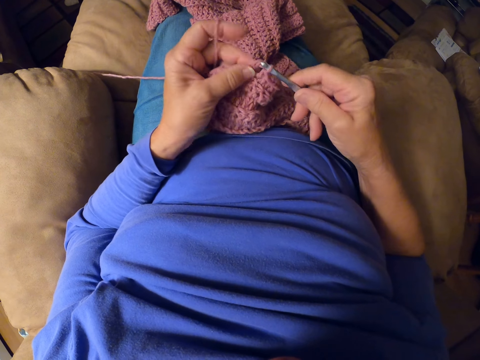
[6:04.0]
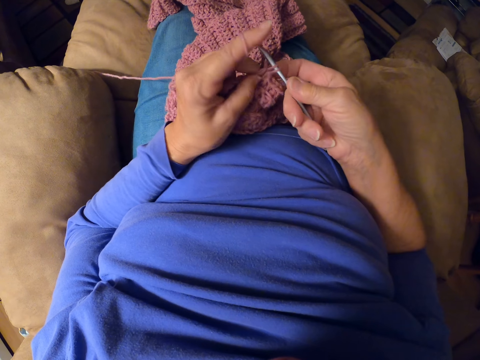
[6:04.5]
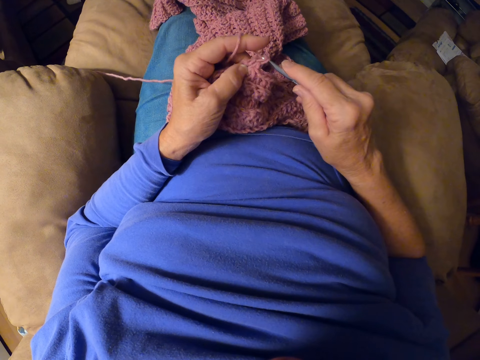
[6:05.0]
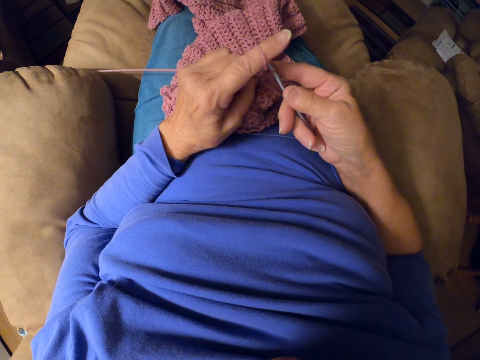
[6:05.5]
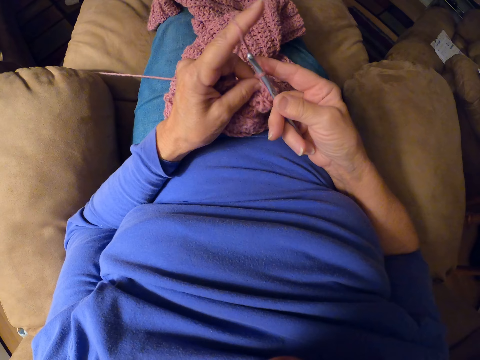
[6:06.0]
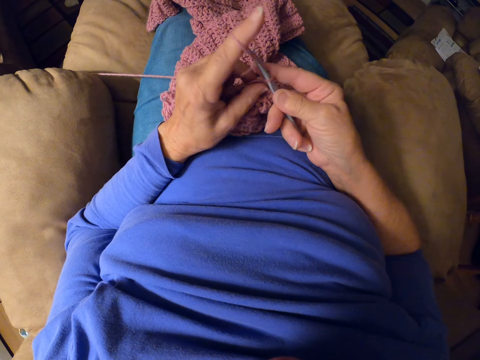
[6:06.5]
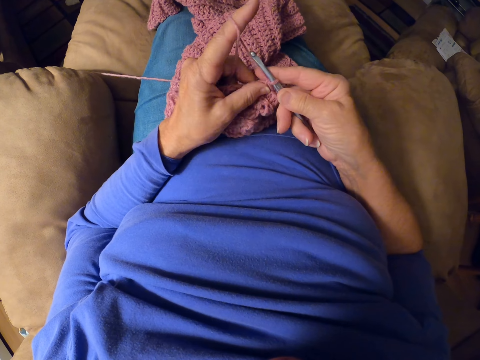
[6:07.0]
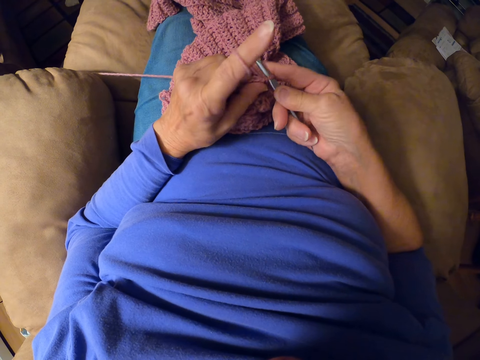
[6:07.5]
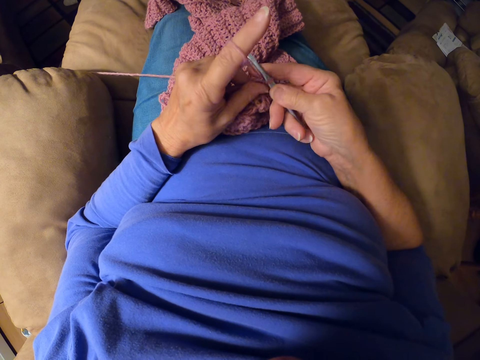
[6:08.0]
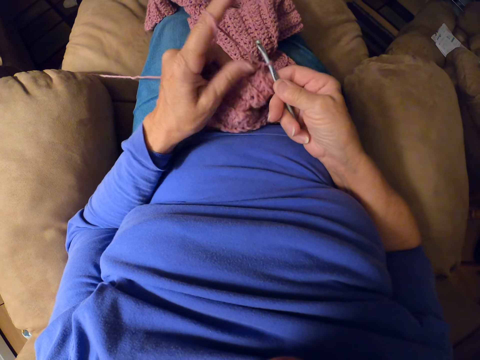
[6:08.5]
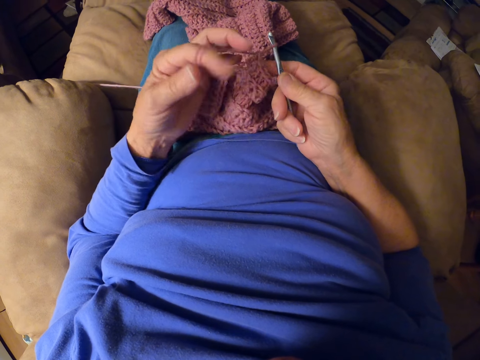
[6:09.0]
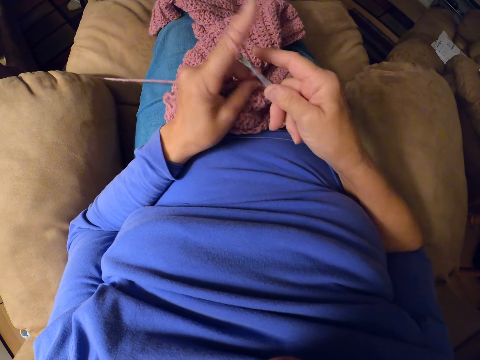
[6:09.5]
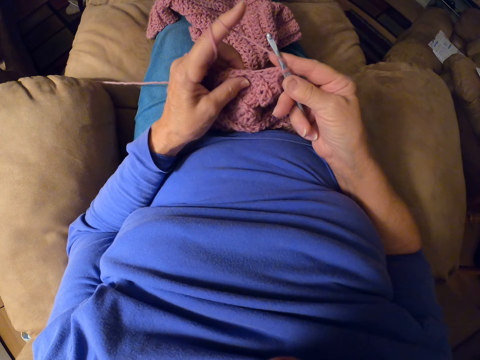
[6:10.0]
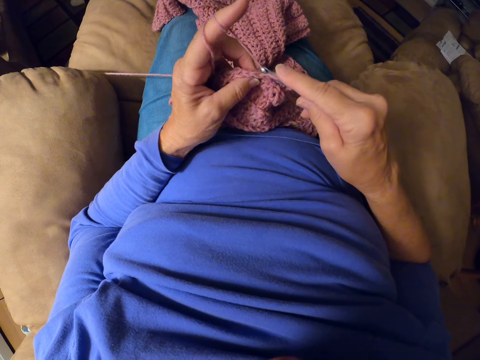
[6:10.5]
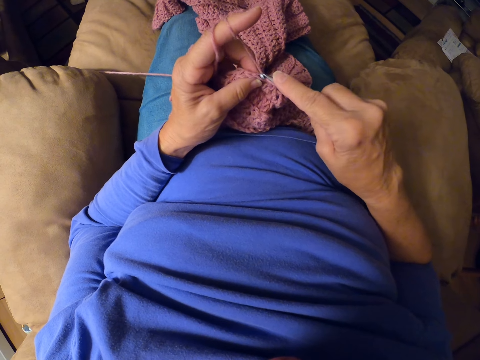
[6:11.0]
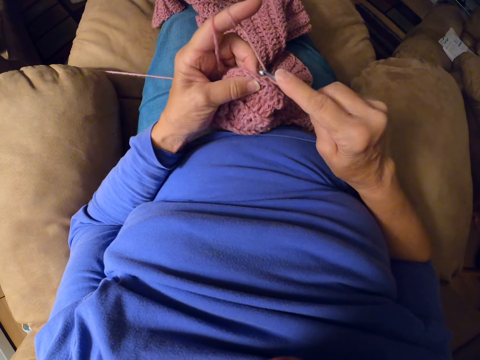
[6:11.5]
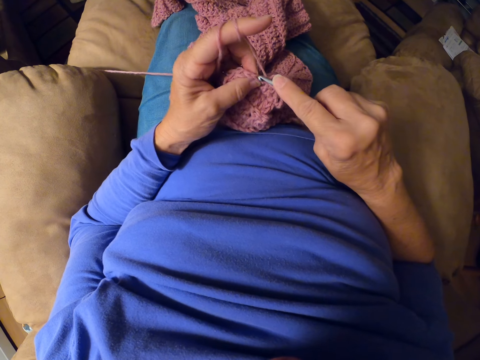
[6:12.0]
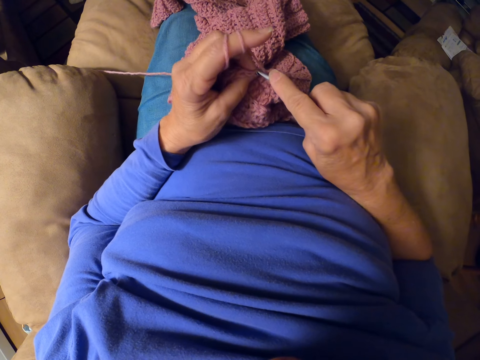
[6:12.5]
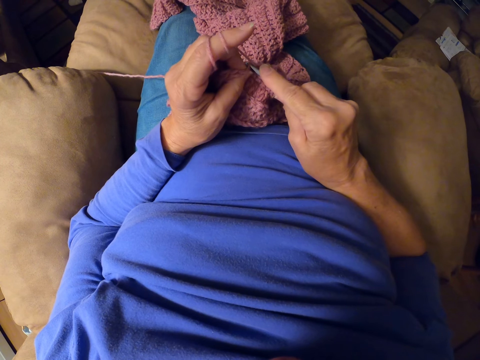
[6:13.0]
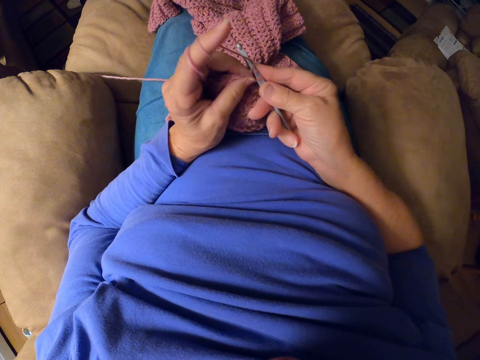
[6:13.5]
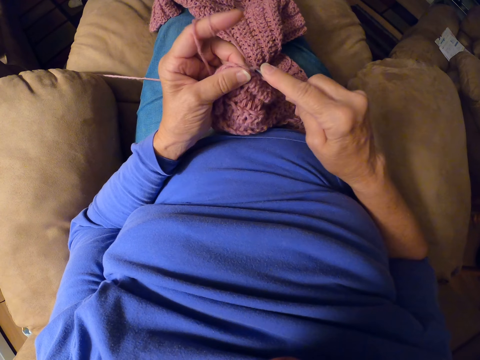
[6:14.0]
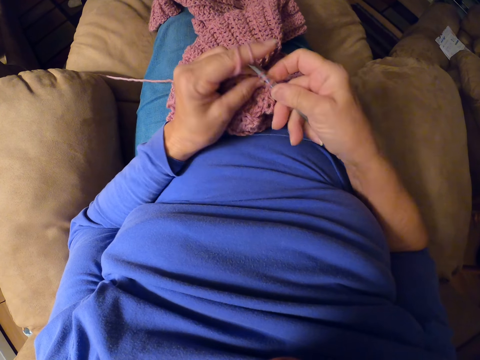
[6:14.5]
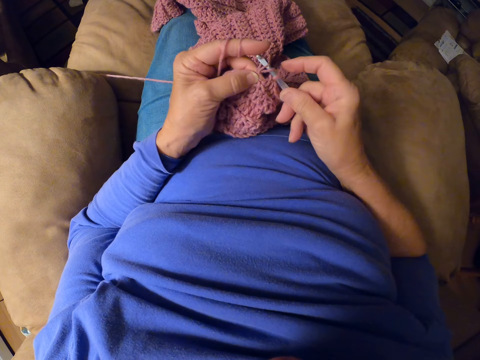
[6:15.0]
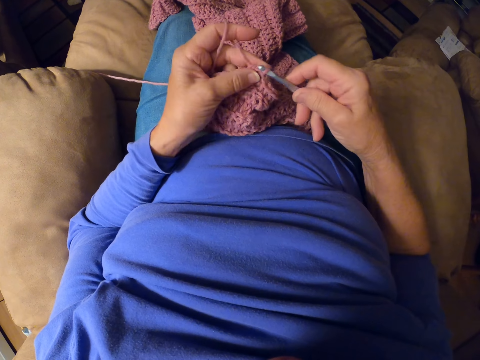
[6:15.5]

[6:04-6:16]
The camera wearer wraps the yarn around her left fingers. She resumes crocheting the yarn with the crochet hook.

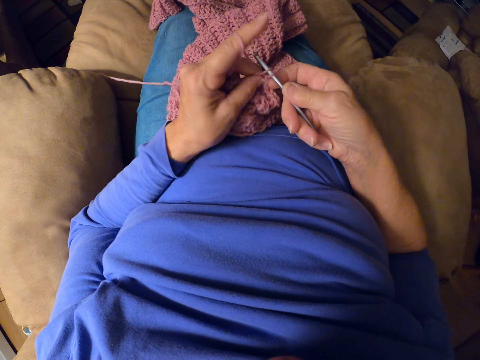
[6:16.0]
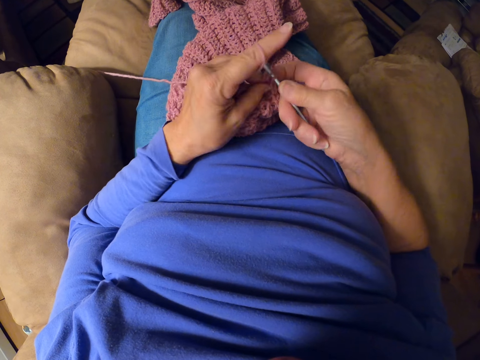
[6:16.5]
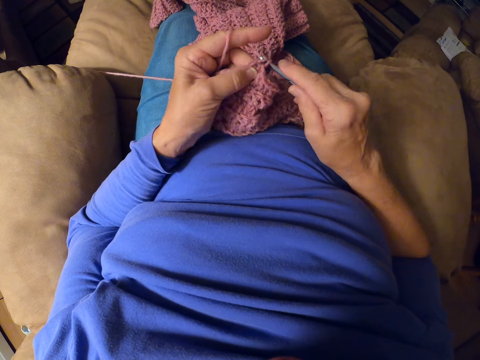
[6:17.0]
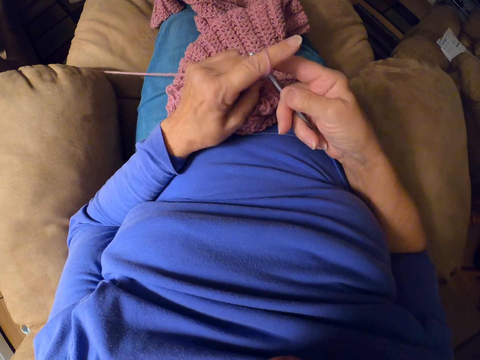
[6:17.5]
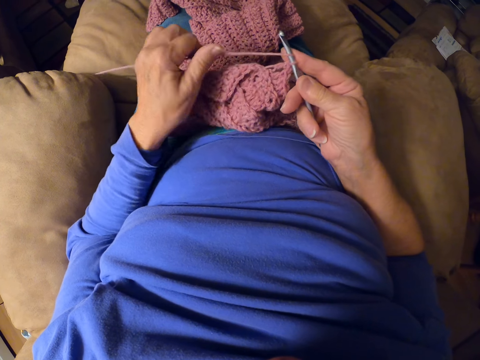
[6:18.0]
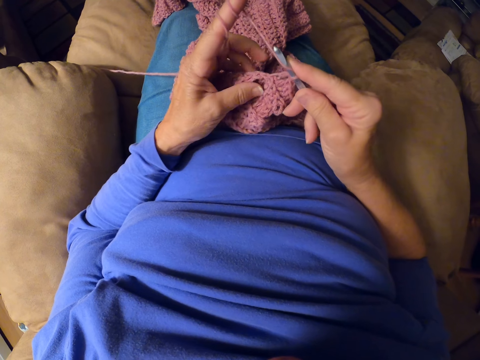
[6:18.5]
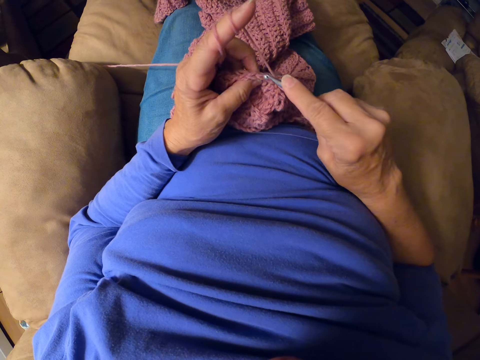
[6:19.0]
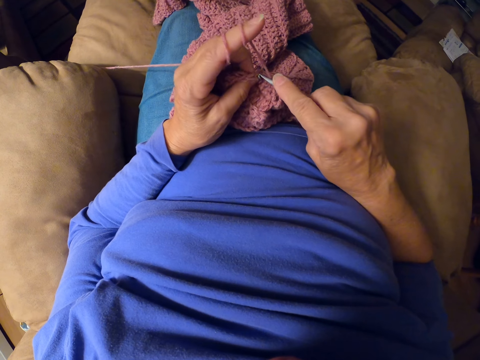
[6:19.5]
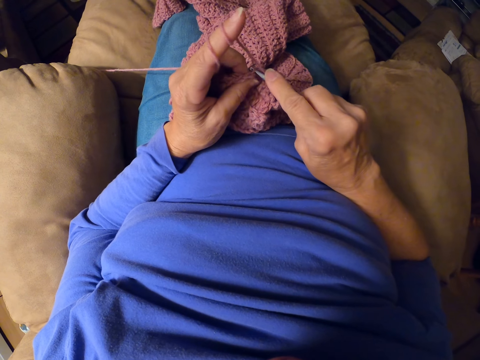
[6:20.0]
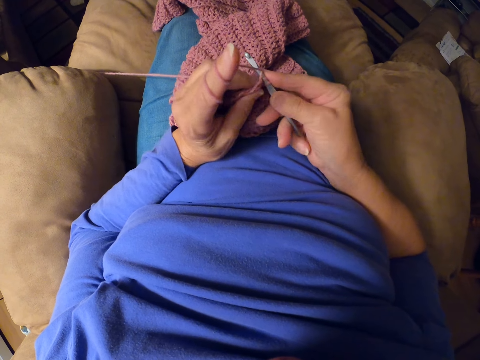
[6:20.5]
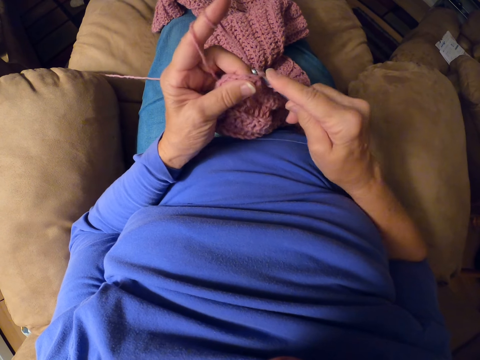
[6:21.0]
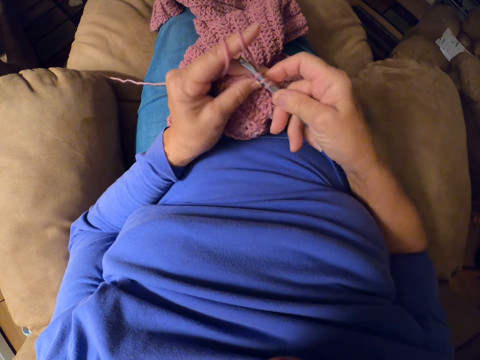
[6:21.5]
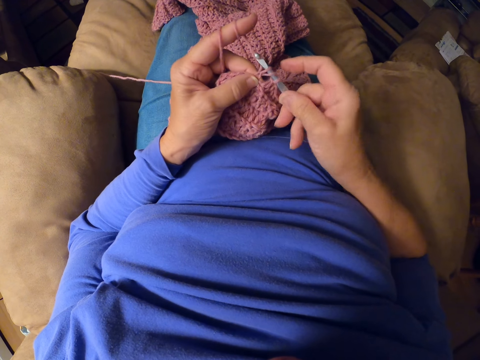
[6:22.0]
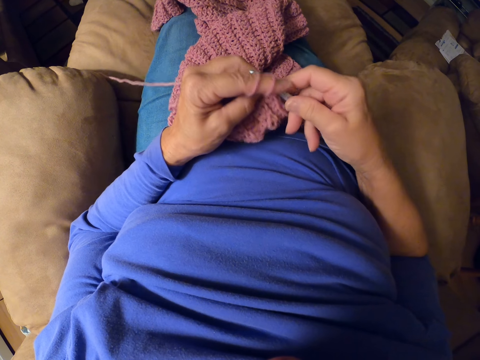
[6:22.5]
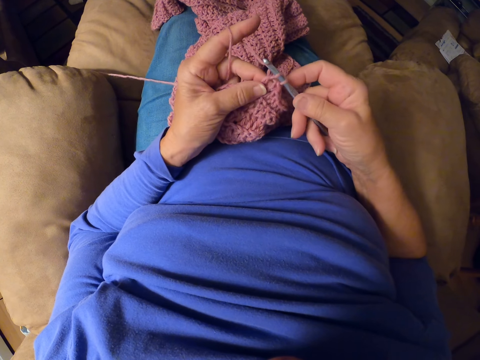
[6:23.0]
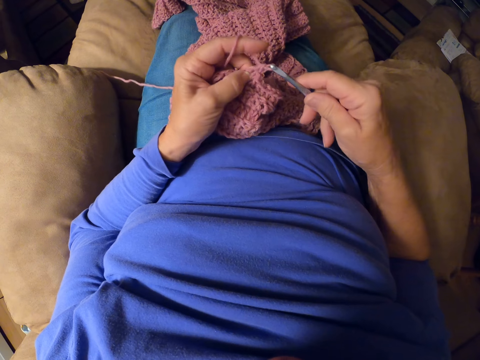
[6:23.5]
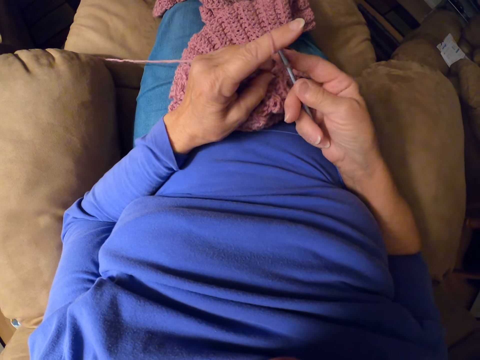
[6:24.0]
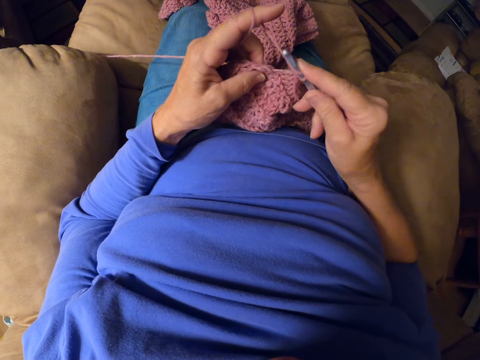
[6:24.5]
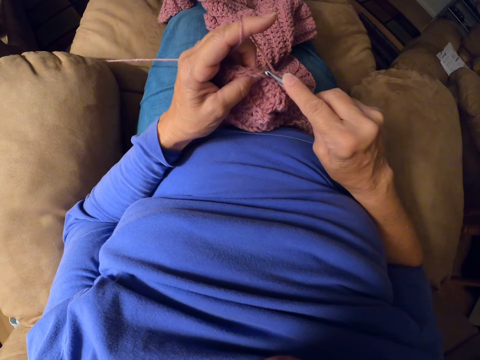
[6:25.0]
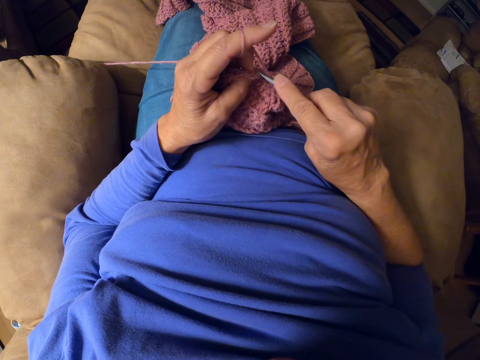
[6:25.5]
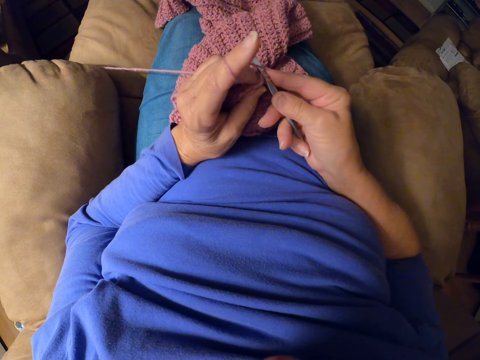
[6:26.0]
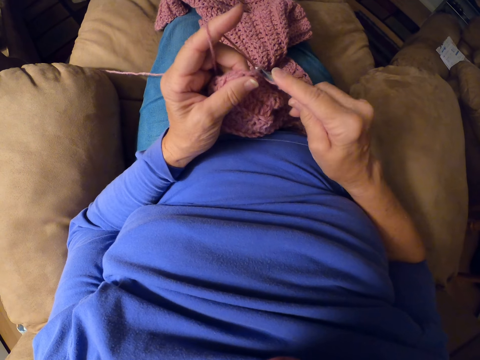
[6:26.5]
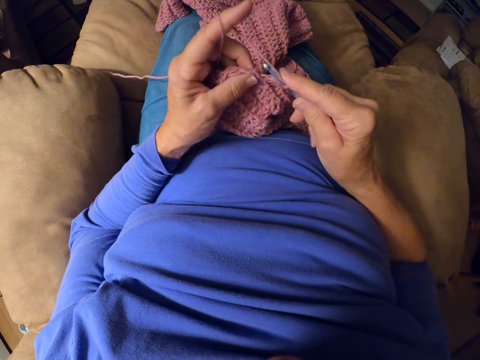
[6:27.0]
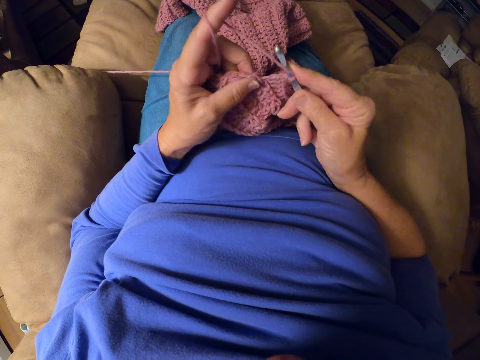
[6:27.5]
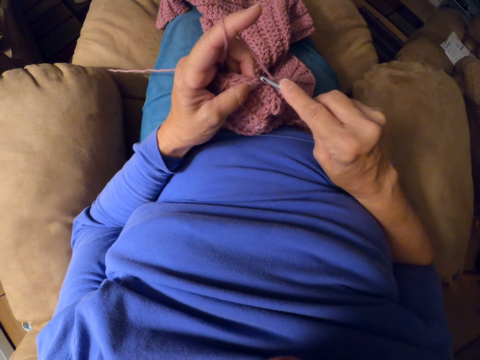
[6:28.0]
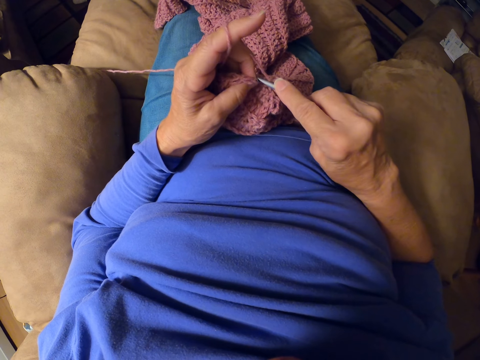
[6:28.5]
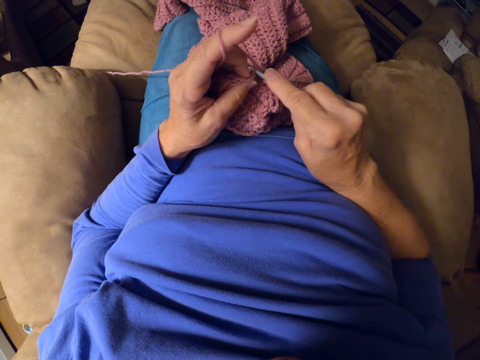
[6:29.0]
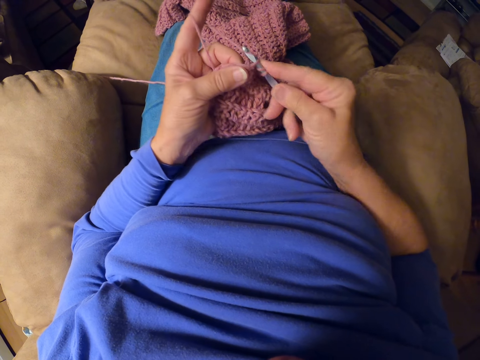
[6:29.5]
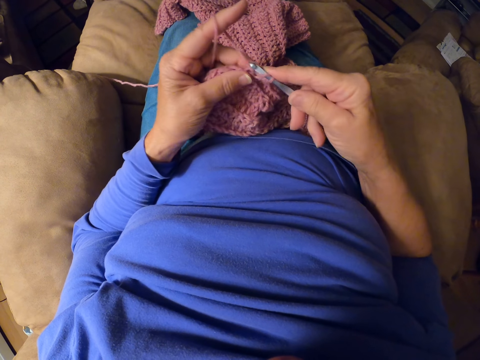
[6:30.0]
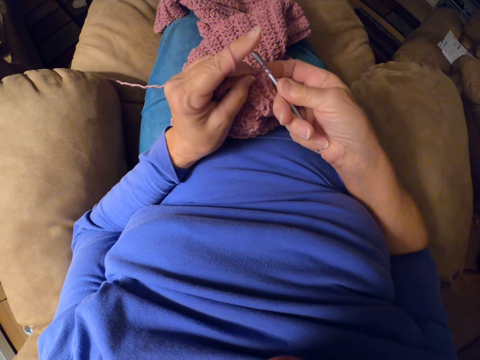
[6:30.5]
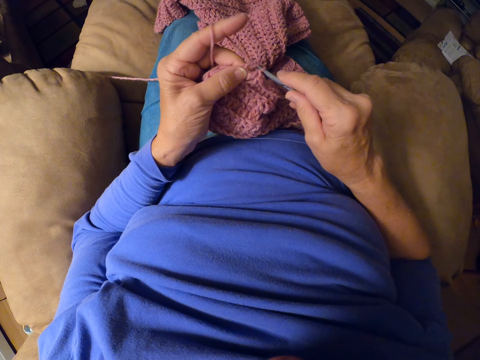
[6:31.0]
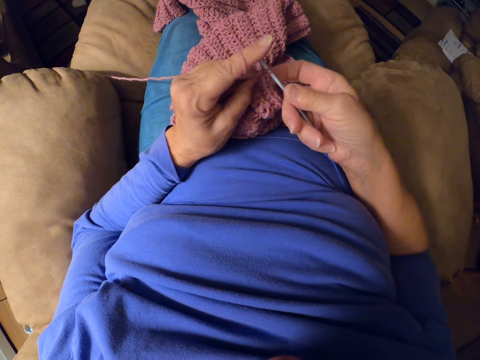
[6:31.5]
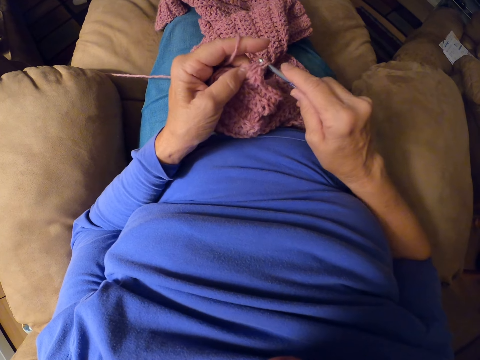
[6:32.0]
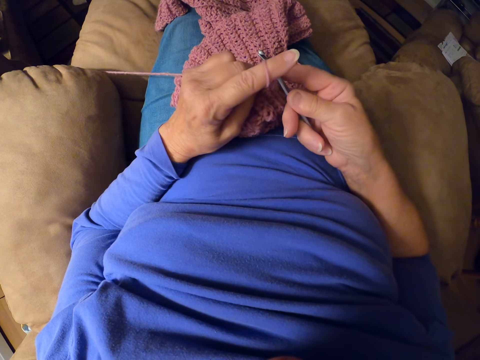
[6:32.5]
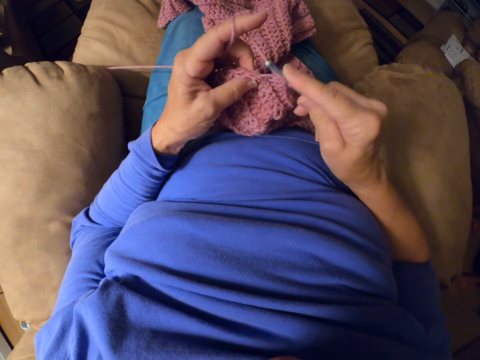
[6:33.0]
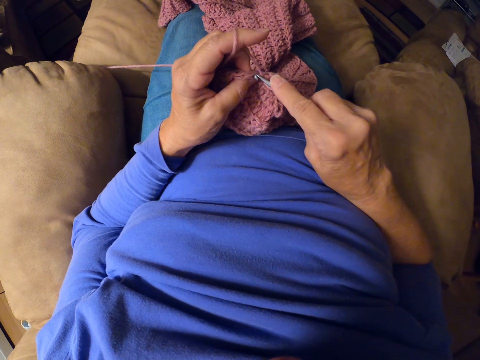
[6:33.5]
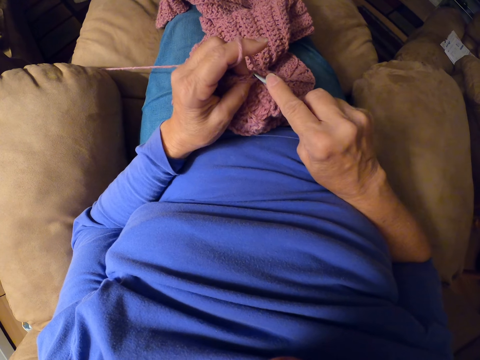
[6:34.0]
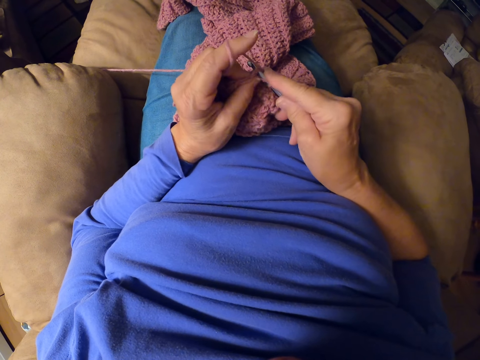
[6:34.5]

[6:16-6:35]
The camera wearer wraps the yarn around her left fingers. She resumes crocheting the yarn with the crochet hook.
